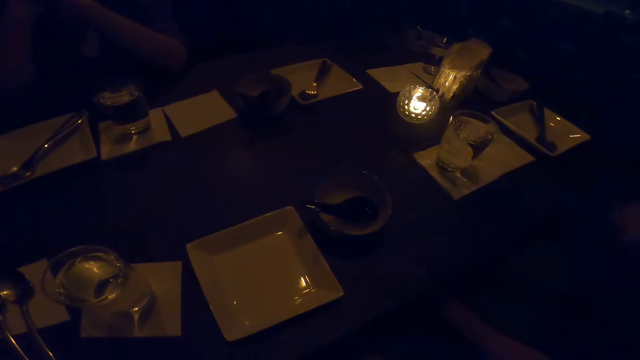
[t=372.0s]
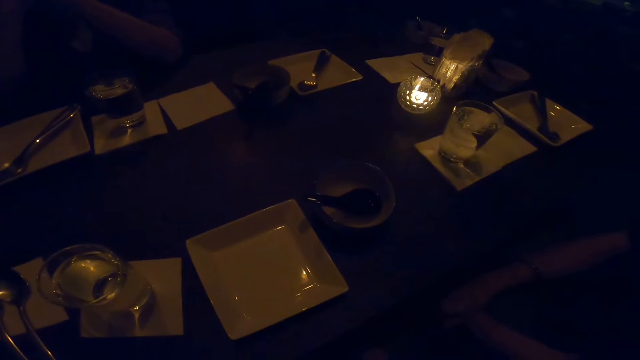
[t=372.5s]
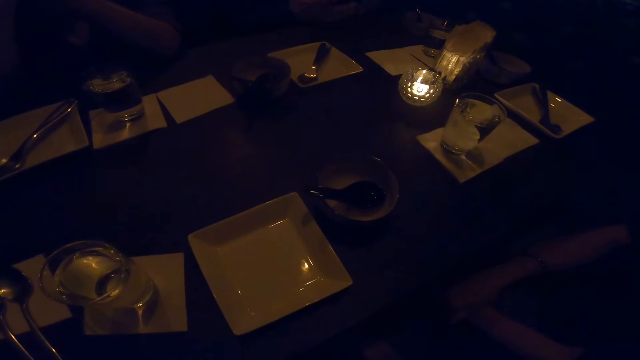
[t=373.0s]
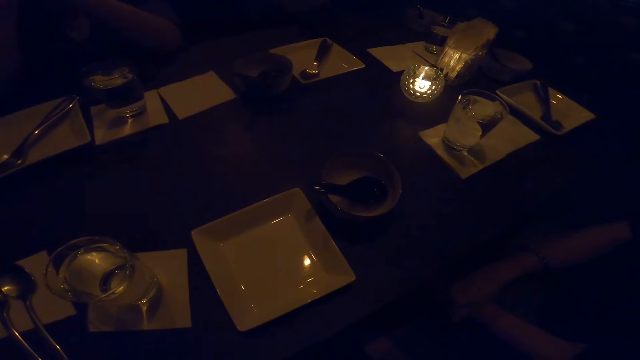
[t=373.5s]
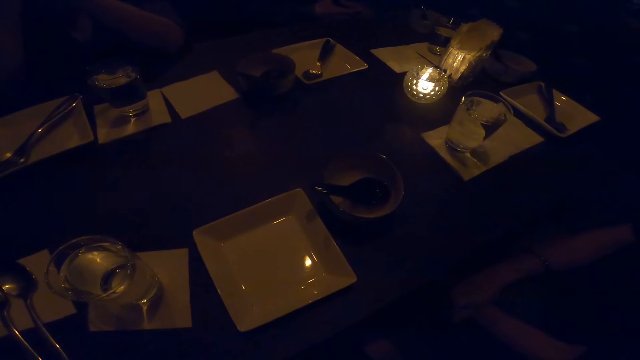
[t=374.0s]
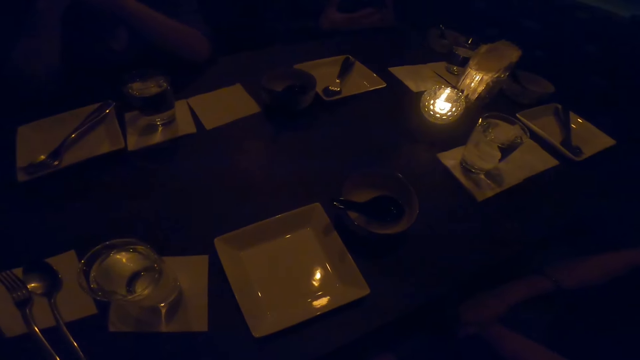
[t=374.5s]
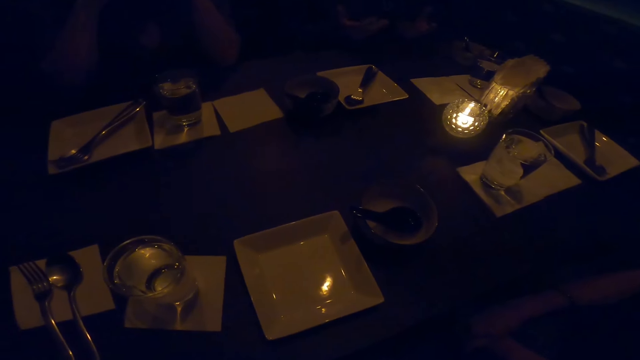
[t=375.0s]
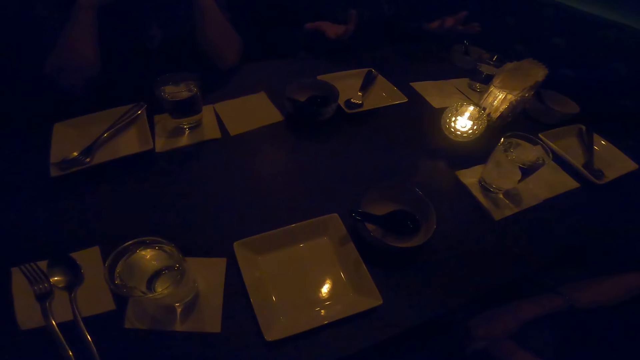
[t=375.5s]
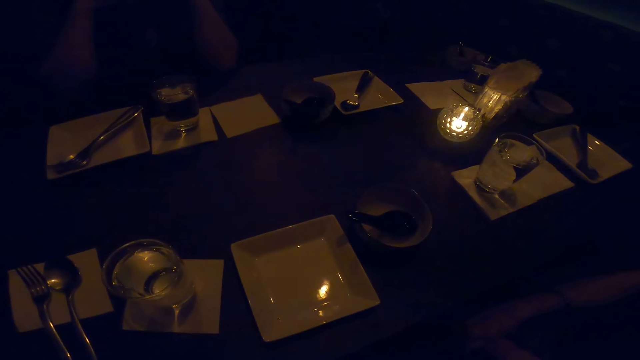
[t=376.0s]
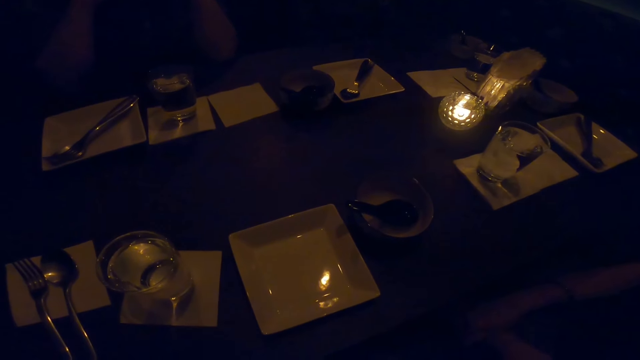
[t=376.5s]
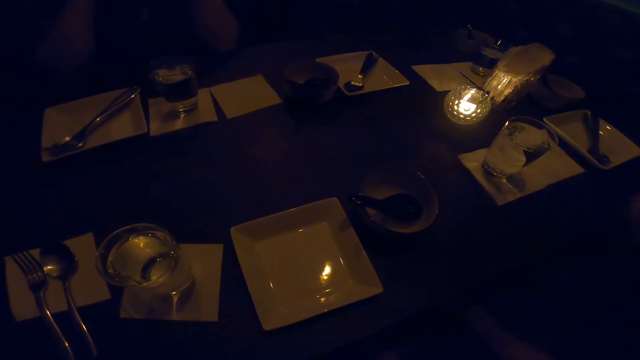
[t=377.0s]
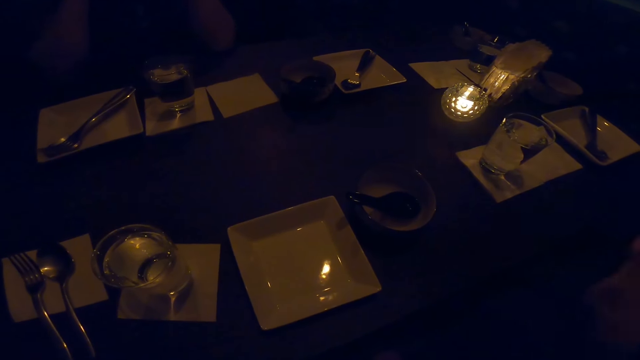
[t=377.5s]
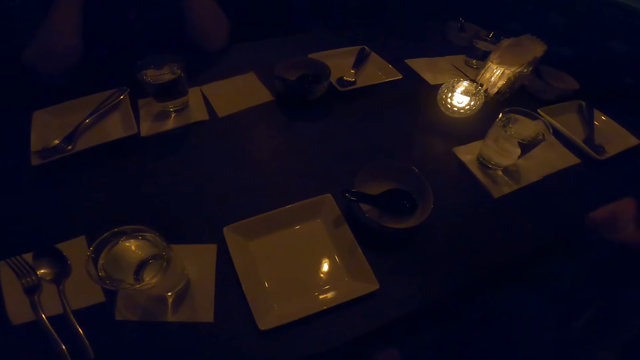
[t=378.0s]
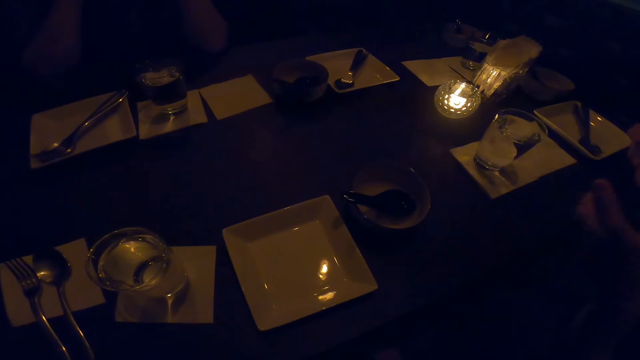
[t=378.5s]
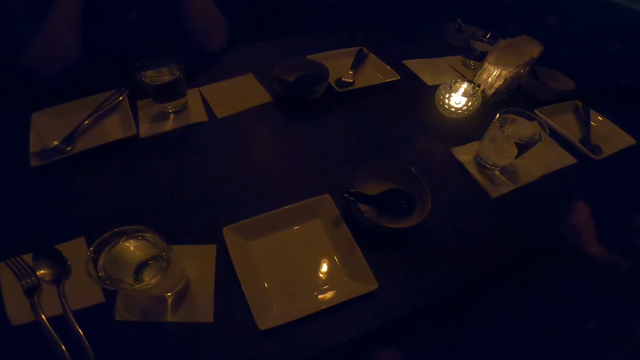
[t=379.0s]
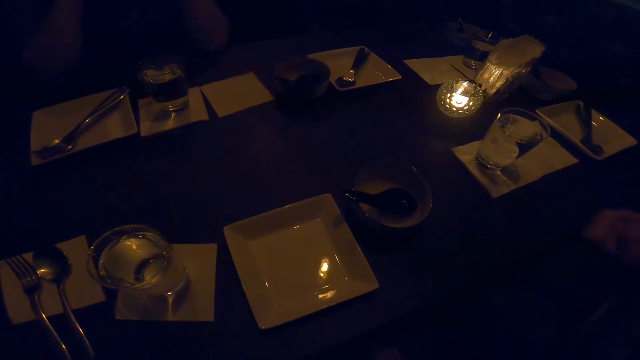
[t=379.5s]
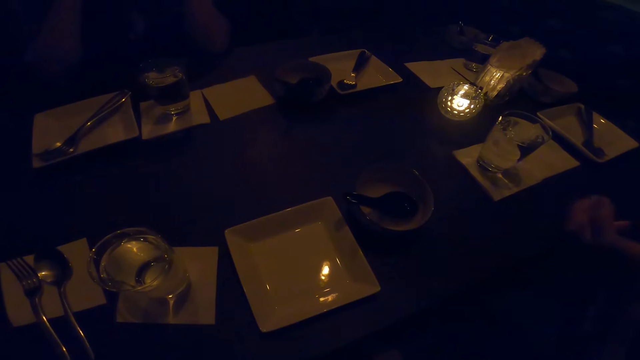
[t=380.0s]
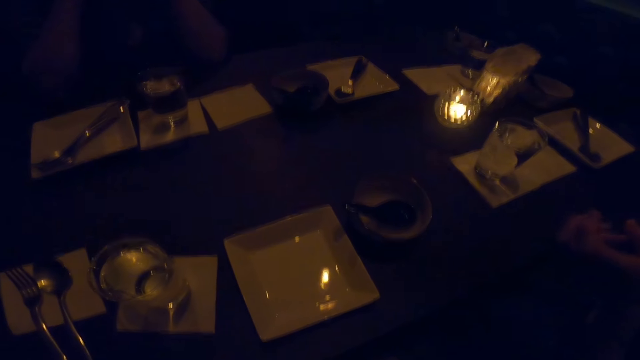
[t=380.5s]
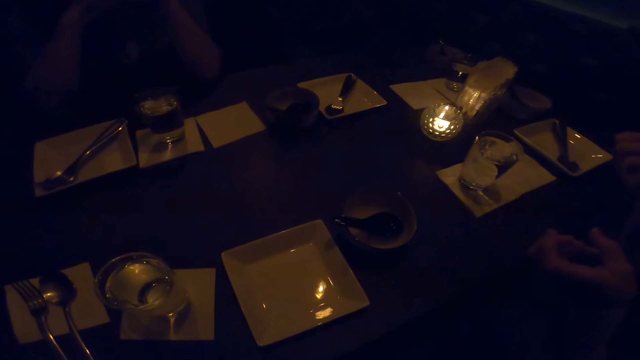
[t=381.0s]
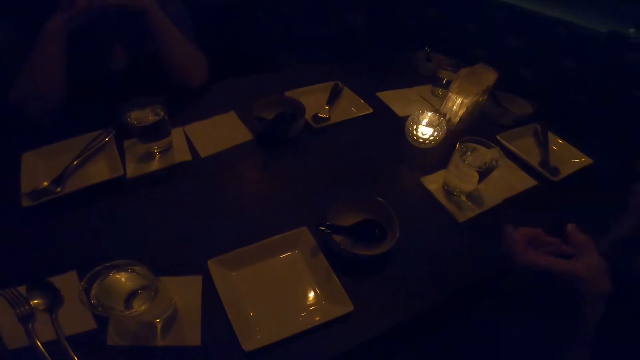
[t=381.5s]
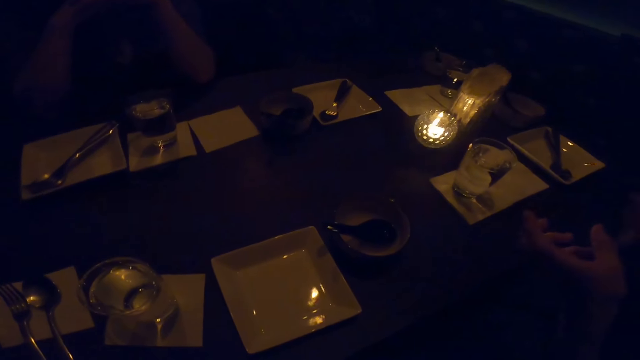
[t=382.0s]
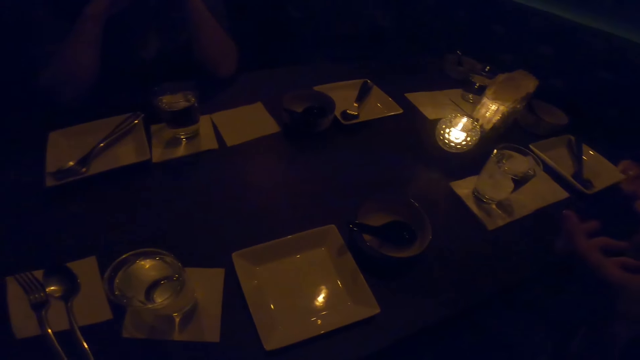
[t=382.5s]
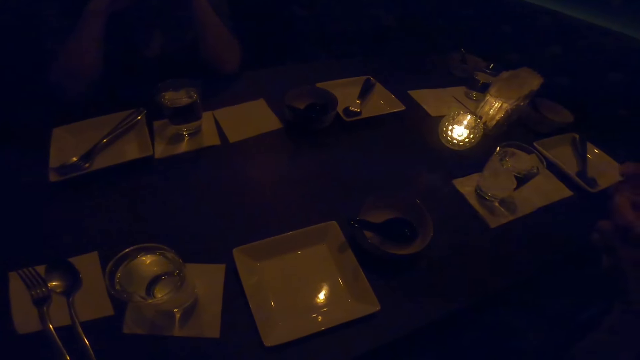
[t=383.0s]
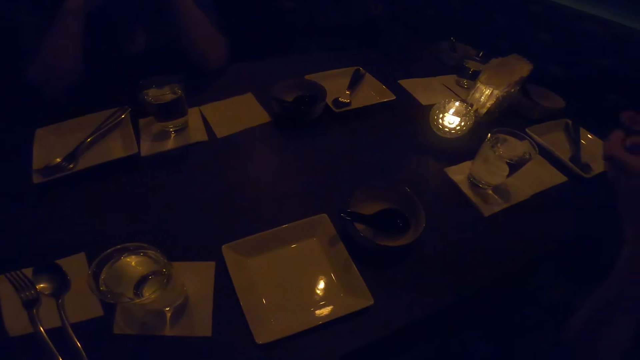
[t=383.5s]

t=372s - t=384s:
A woman touches something. A man moves his hands. The woman converses with the man. The woman makes a hand gesture. A man moves hands.

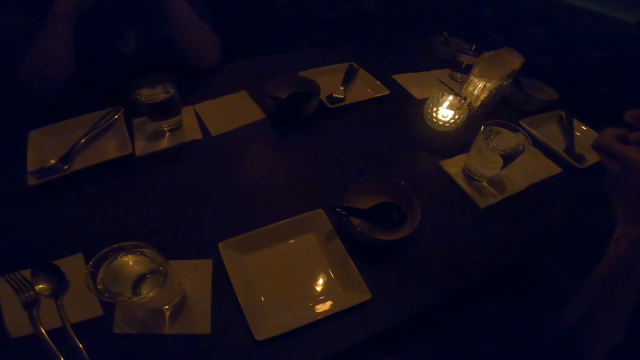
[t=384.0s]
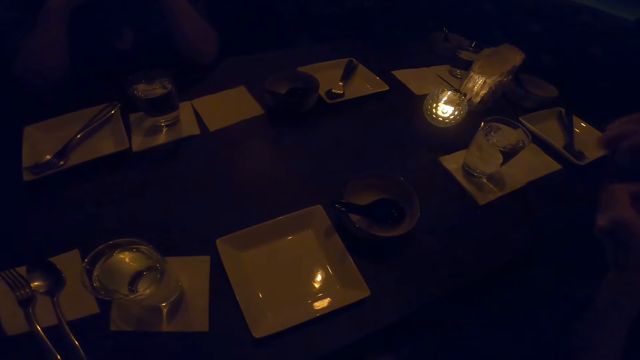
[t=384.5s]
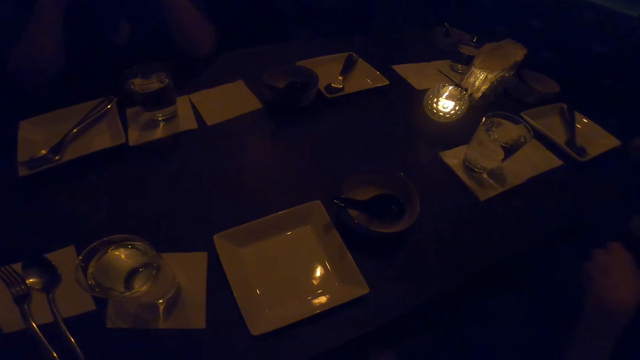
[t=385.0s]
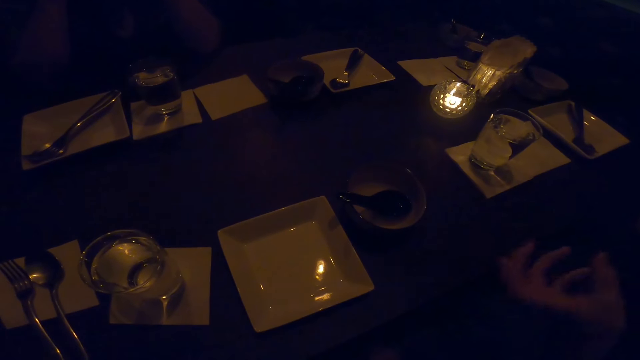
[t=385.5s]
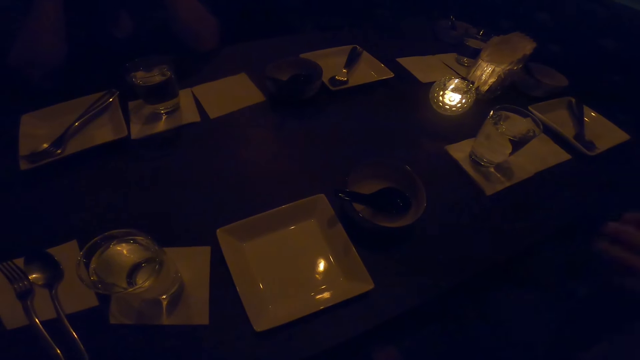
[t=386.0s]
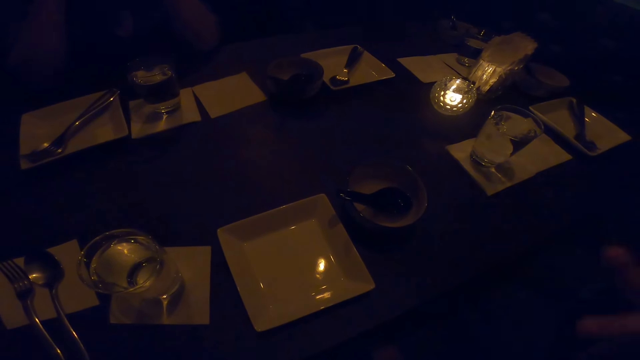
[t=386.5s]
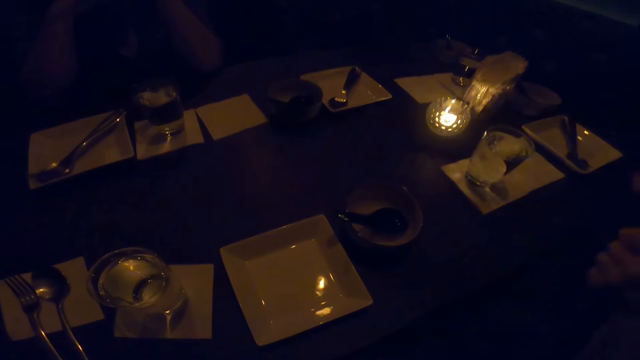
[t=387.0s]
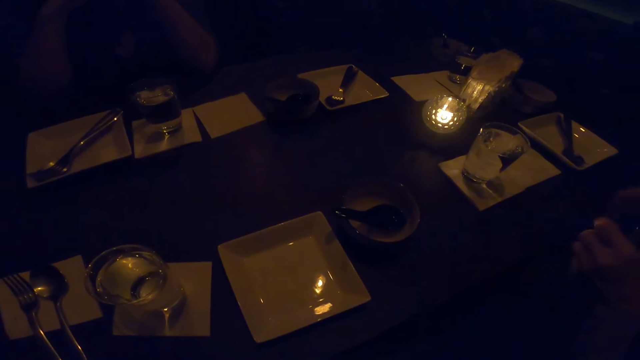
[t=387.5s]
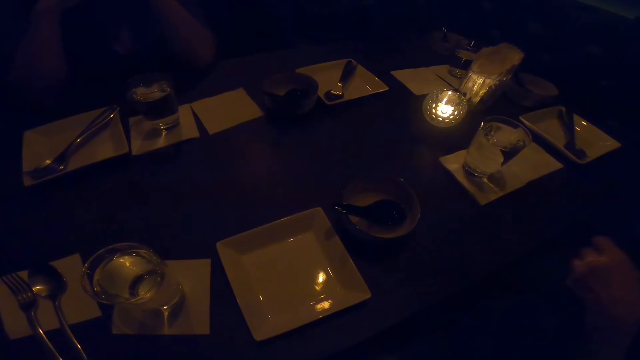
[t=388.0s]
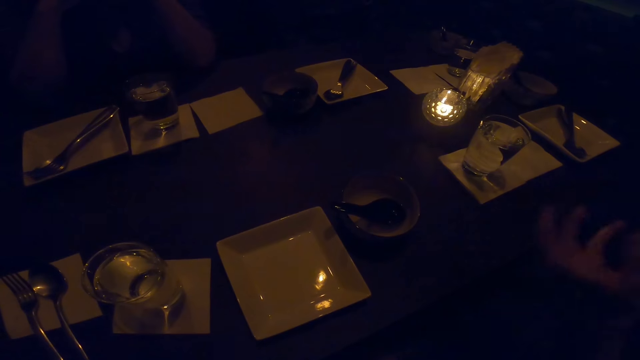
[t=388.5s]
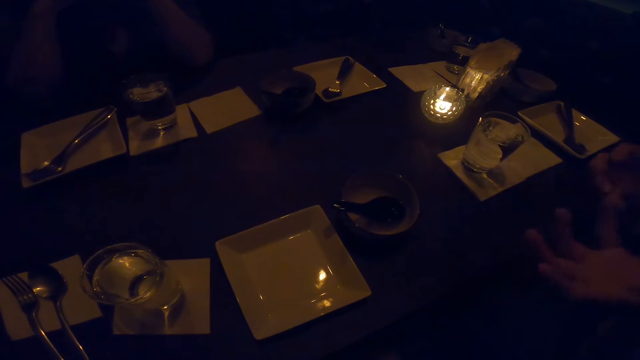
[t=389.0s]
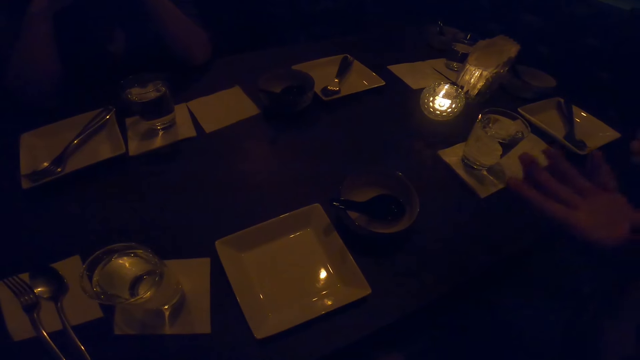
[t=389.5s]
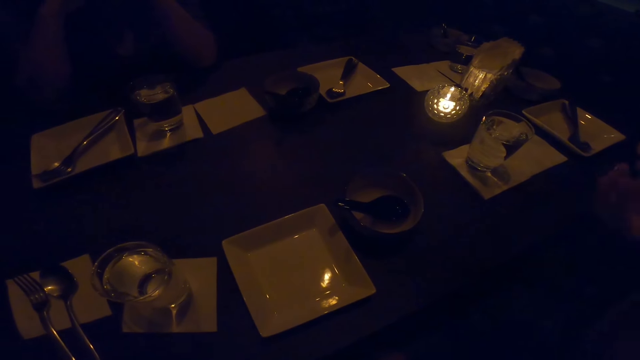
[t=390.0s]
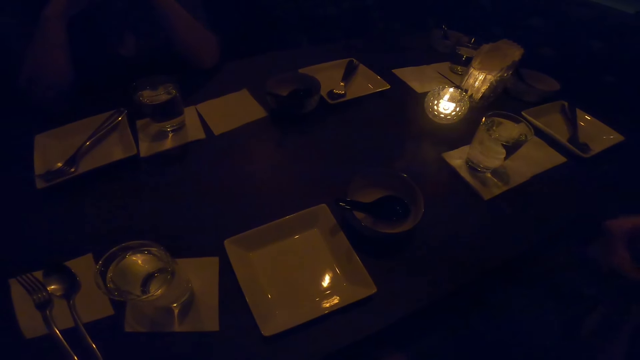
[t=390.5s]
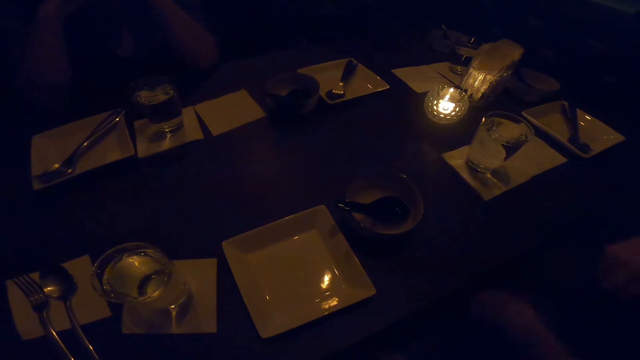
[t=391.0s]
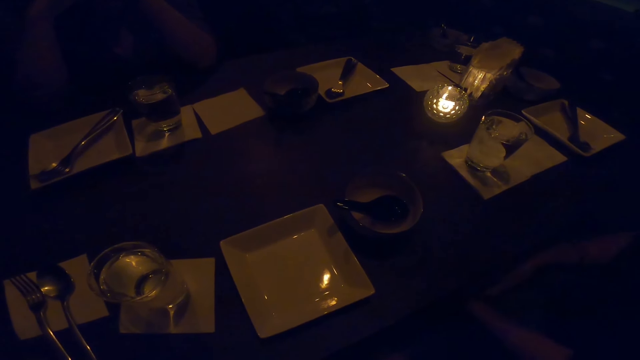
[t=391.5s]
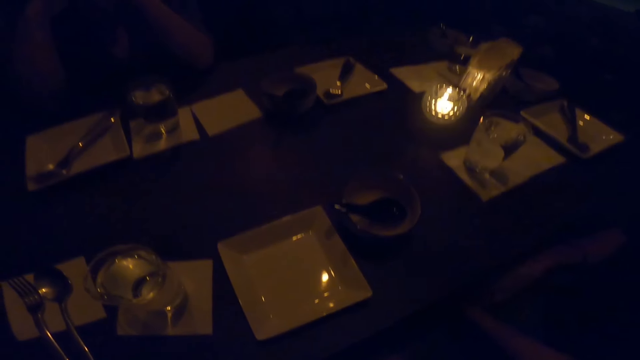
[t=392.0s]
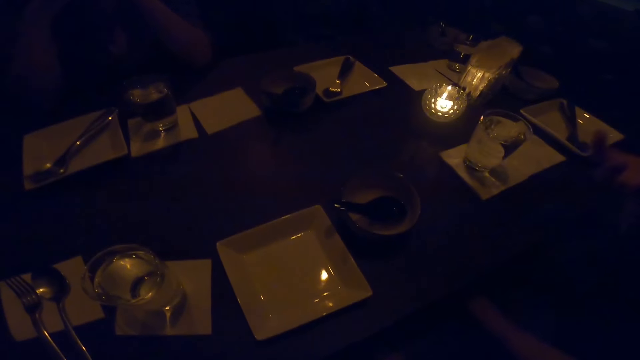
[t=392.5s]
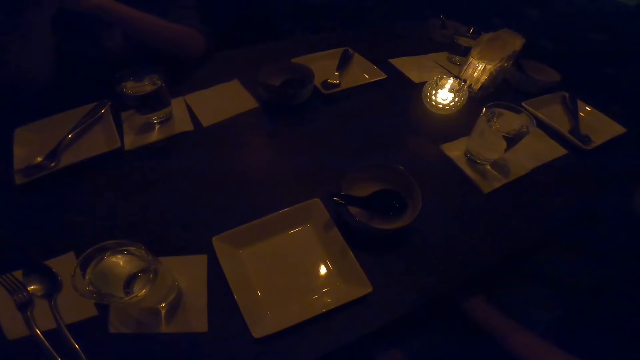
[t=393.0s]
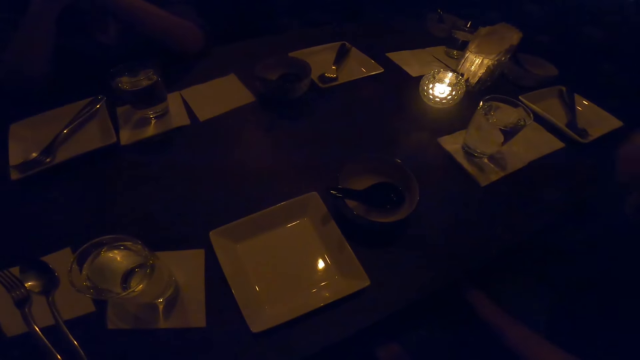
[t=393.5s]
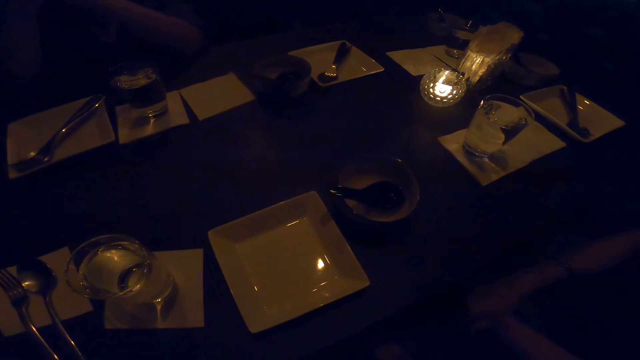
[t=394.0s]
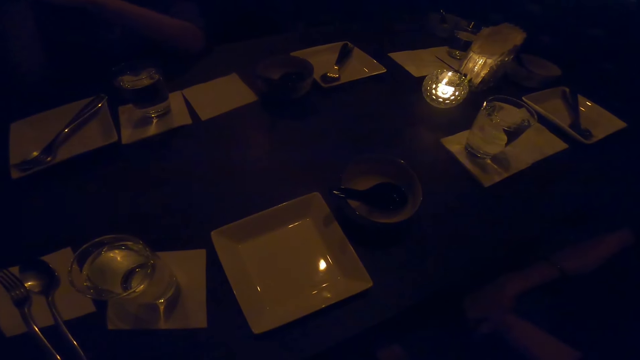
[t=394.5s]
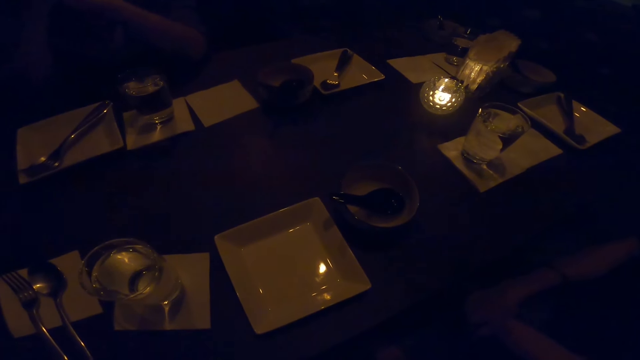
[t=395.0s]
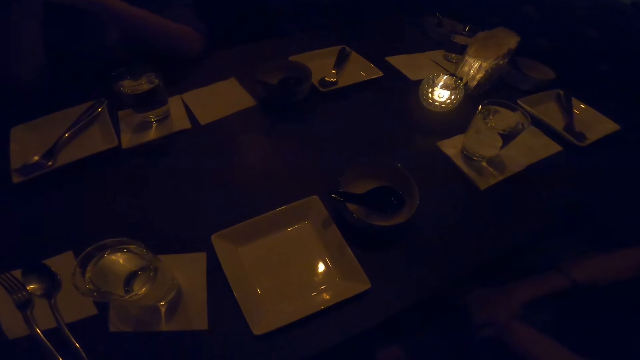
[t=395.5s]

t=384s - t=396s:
The camera wearer looks at the table.
